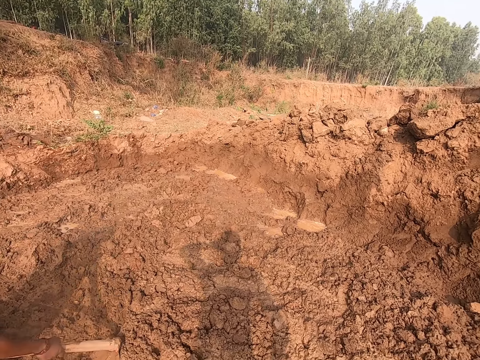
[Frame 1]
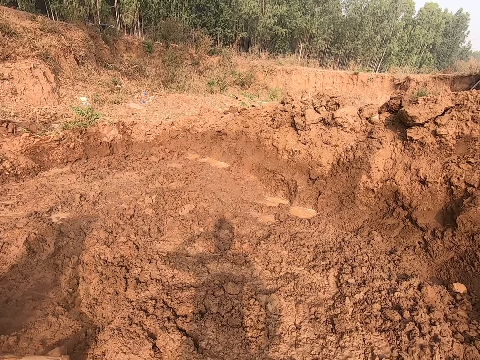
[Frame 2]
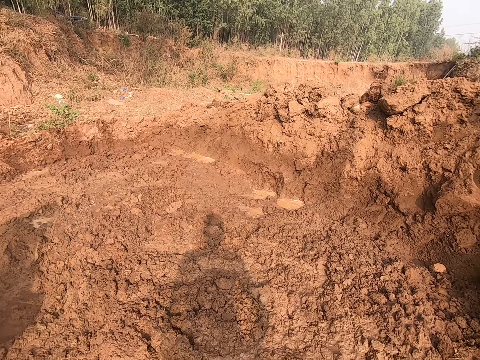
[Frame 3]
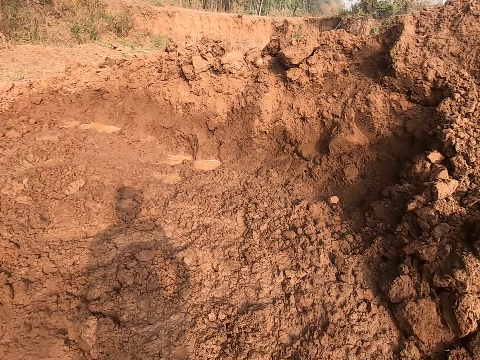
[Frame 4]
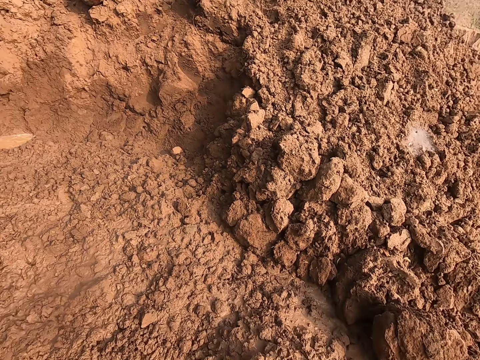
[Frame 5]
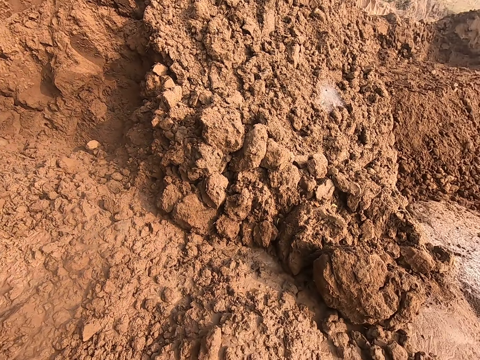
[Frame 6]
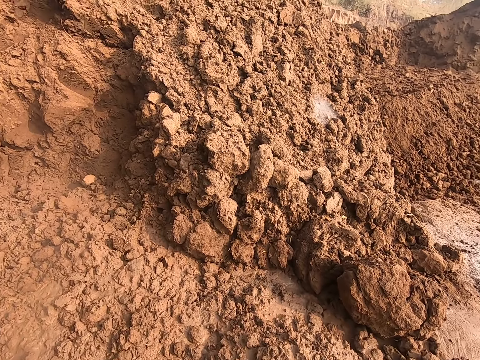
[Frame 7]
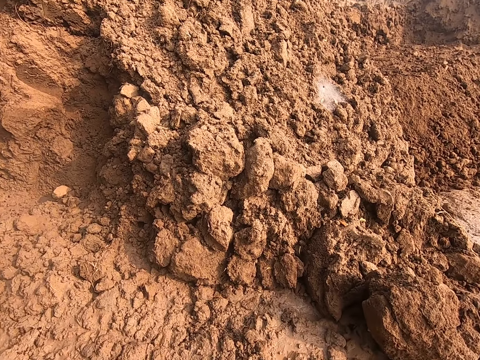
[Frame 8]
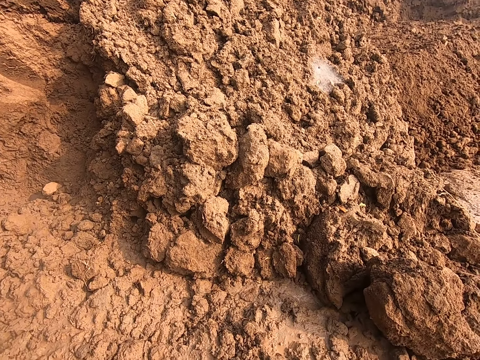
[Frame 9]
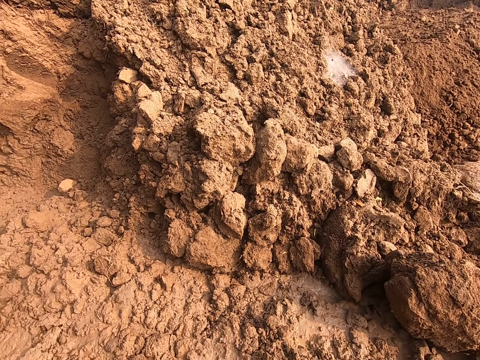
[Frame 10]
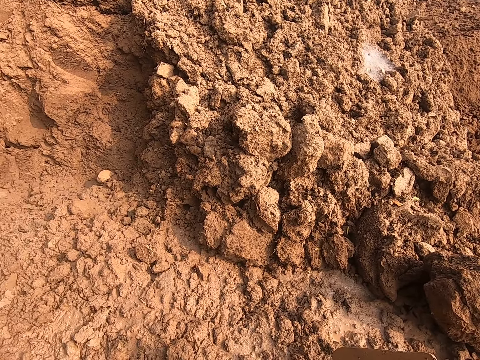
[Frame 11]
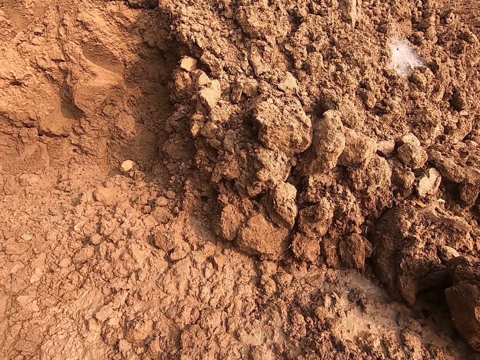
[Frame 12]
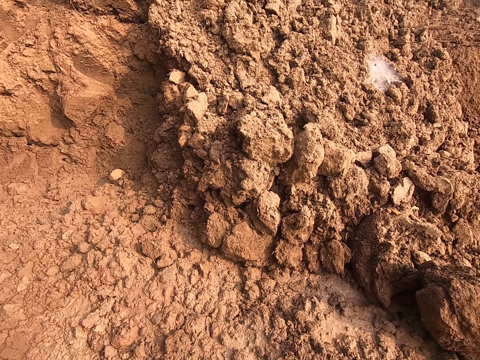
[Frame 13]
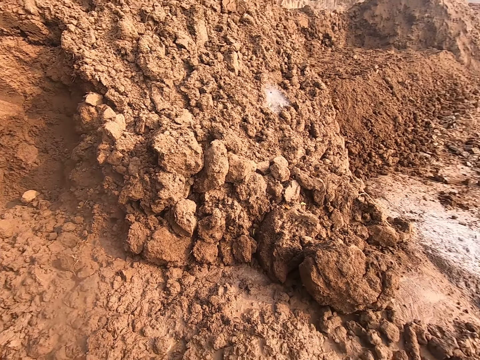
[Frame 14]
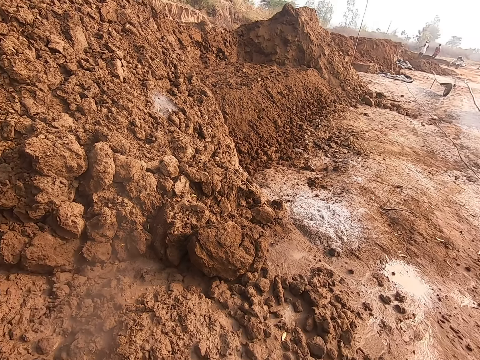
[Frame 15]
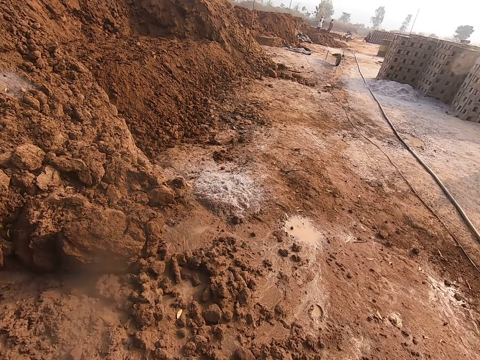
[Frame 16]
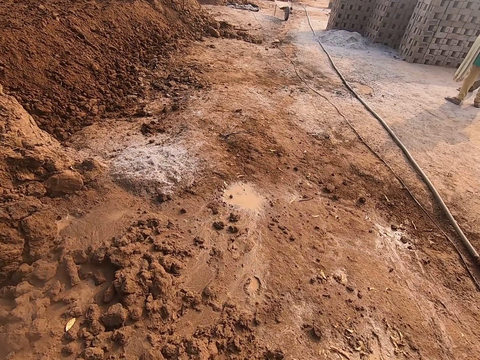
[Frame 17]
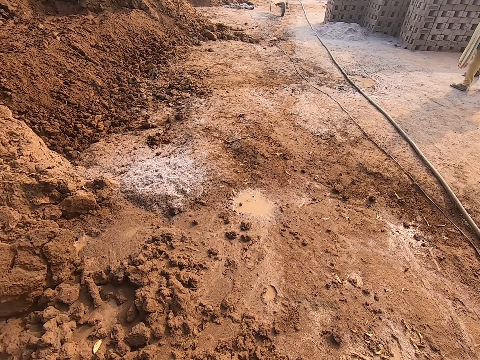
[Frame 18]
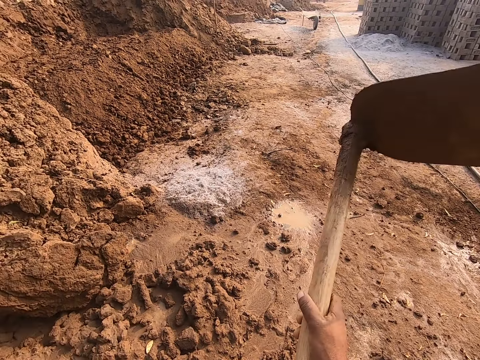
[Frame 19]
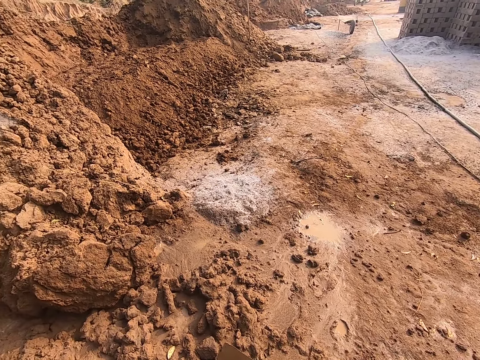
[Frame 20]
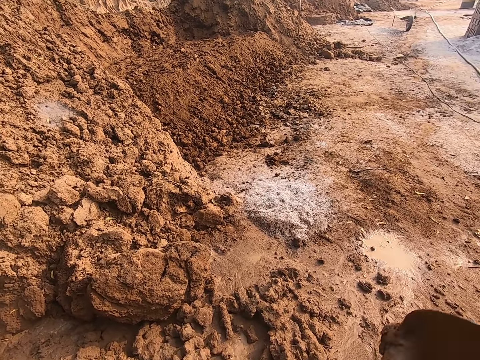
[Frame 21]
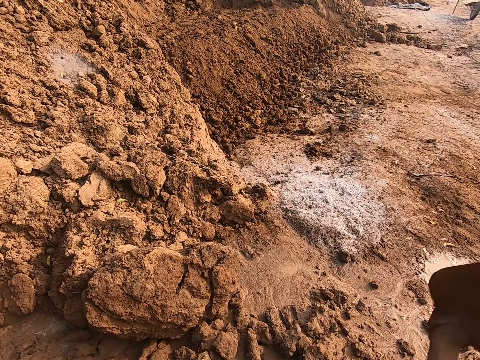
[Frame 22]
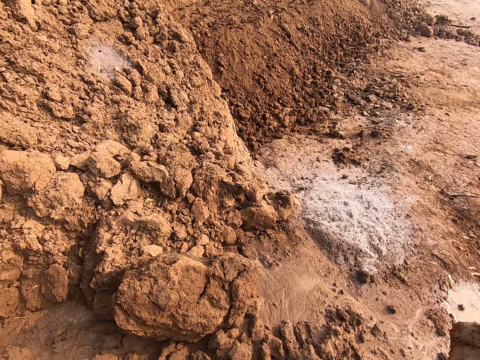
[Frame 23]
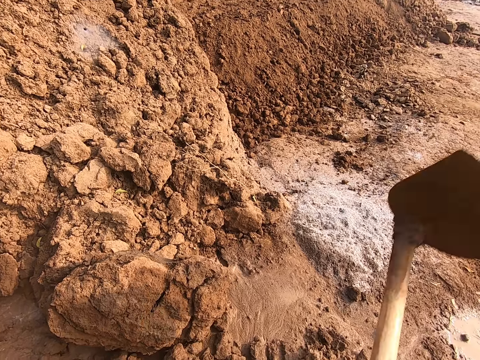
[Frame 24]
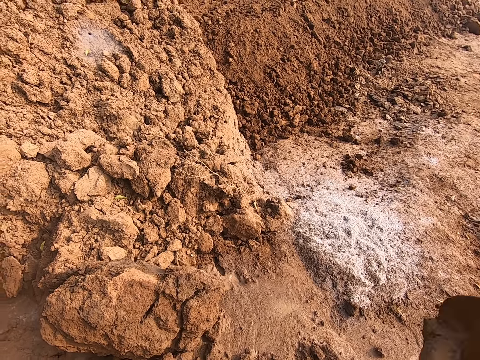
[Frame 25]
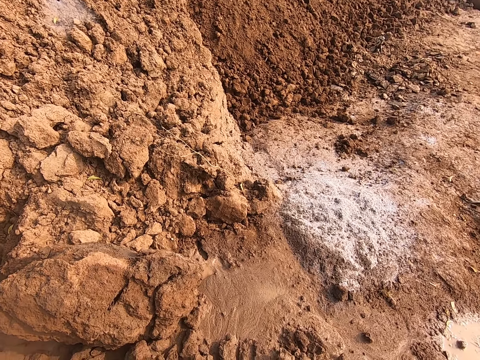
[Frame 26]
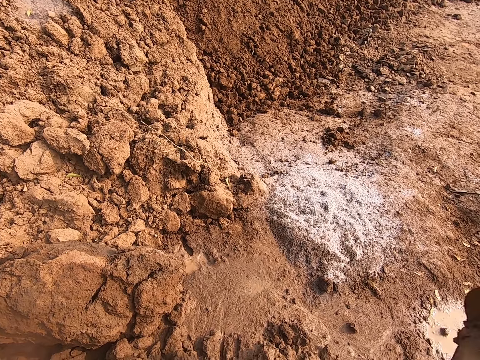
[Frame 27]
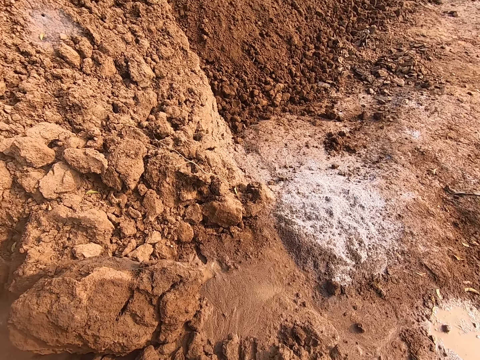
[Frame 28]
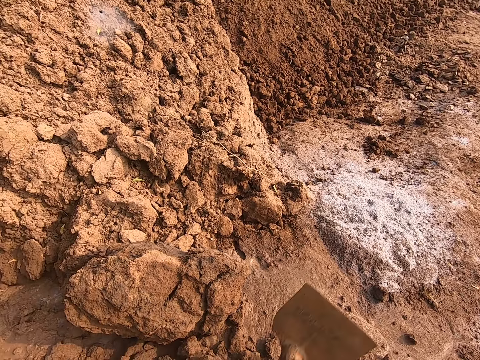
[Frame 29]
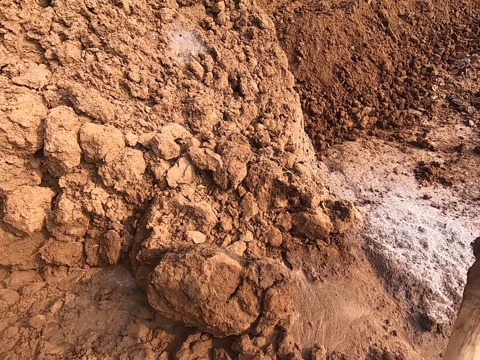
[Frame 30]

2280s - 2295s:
The camera wearer breaks mud with the hoe in both hands. They knock the shovel on the ground.

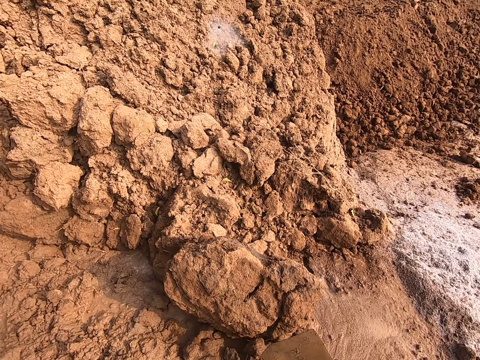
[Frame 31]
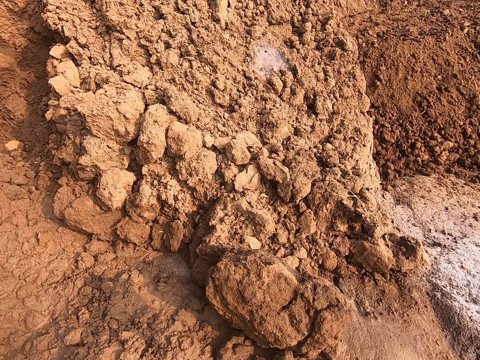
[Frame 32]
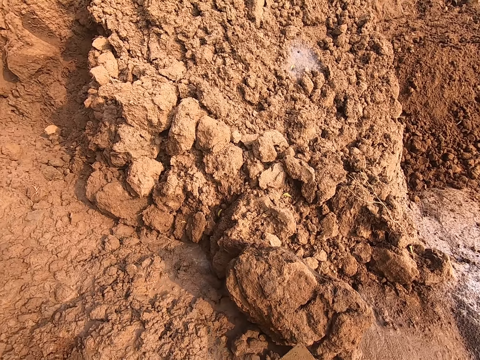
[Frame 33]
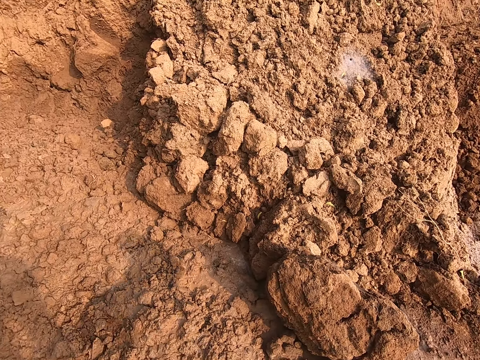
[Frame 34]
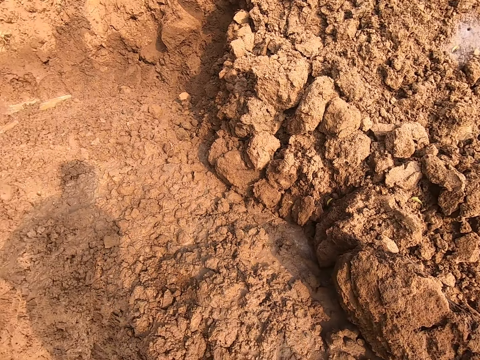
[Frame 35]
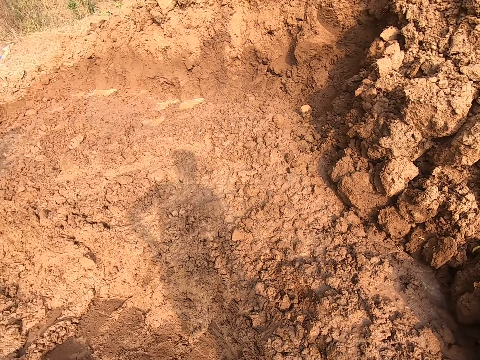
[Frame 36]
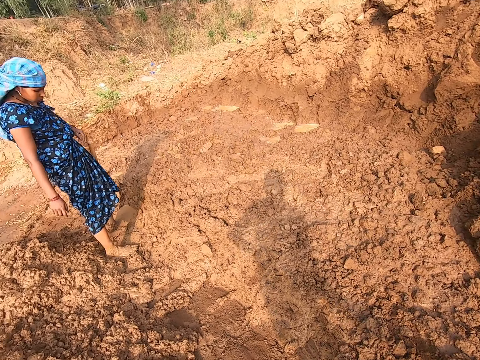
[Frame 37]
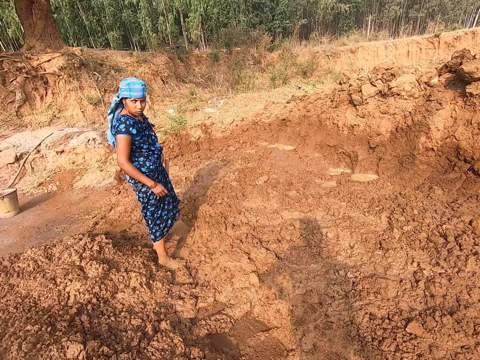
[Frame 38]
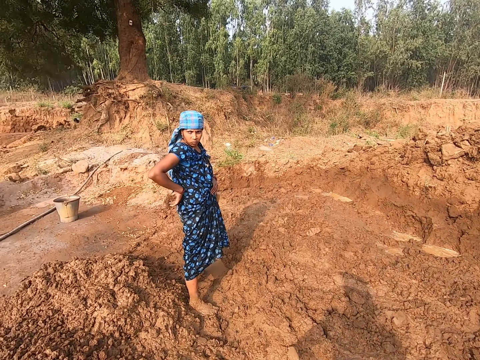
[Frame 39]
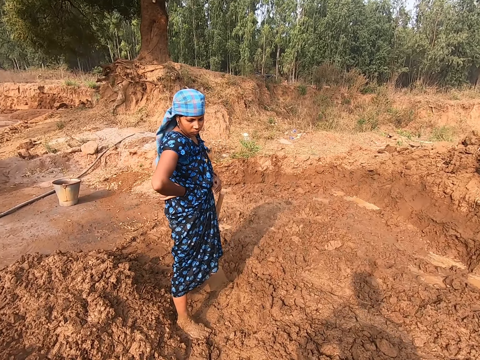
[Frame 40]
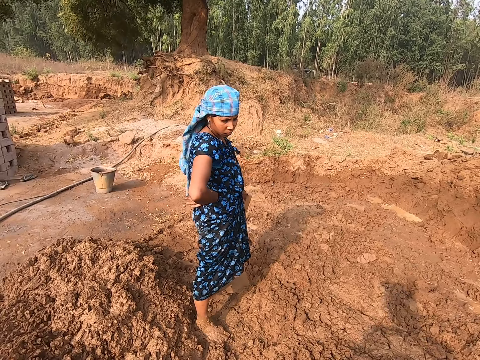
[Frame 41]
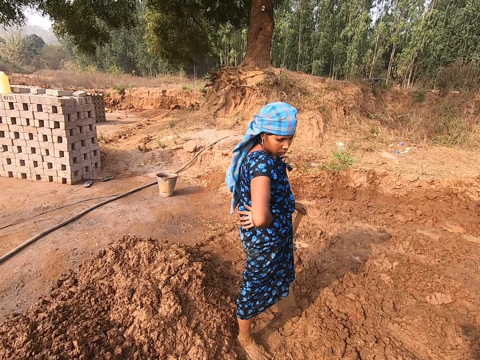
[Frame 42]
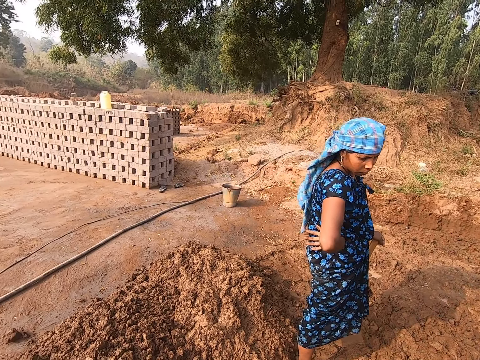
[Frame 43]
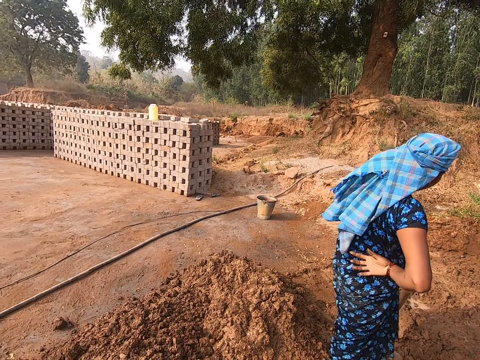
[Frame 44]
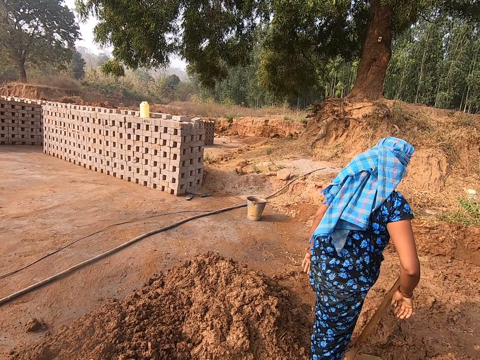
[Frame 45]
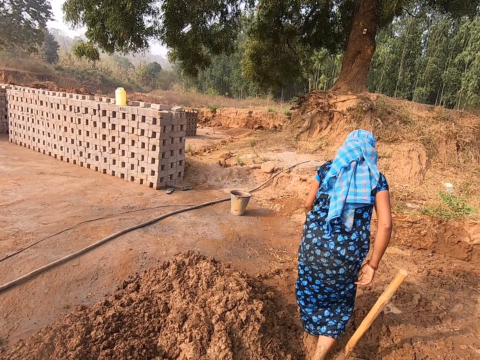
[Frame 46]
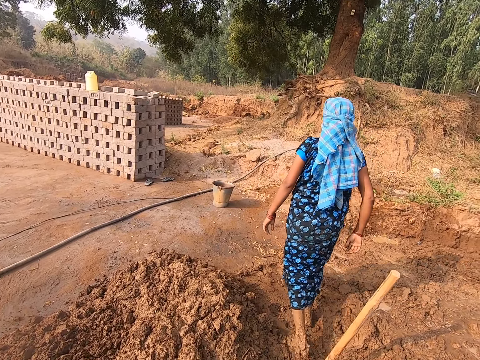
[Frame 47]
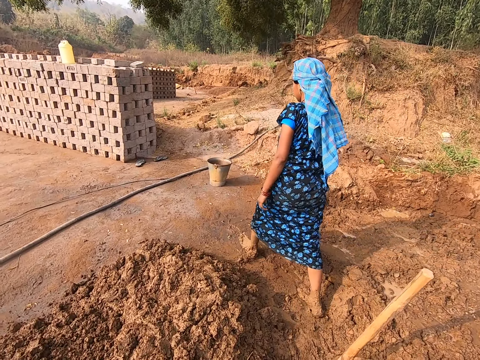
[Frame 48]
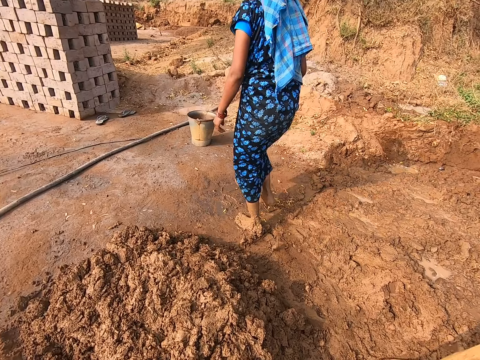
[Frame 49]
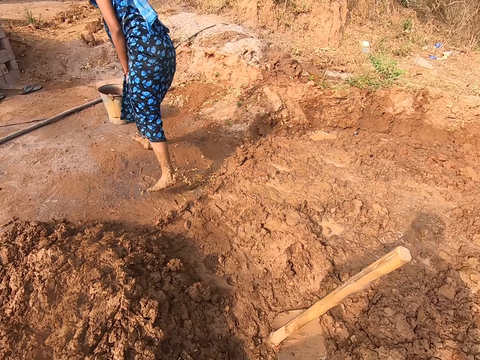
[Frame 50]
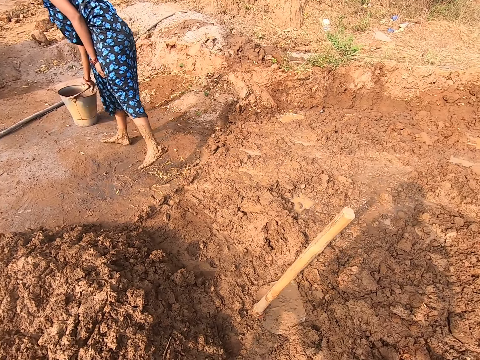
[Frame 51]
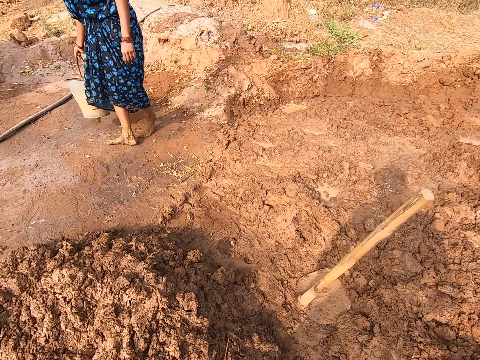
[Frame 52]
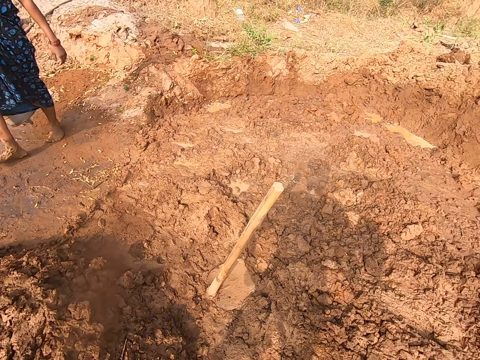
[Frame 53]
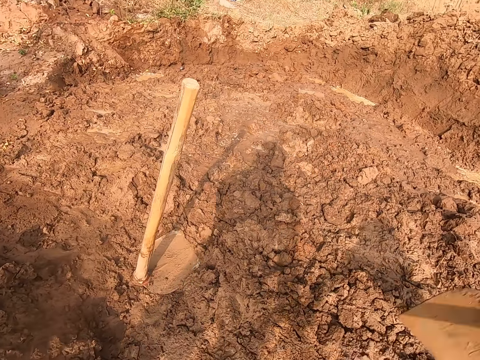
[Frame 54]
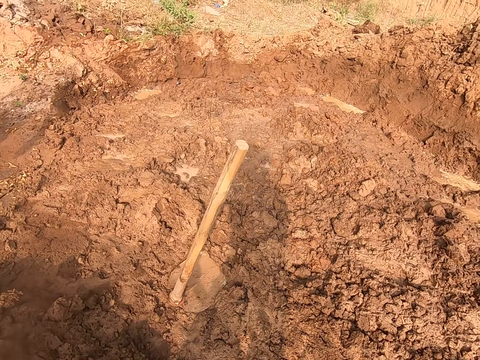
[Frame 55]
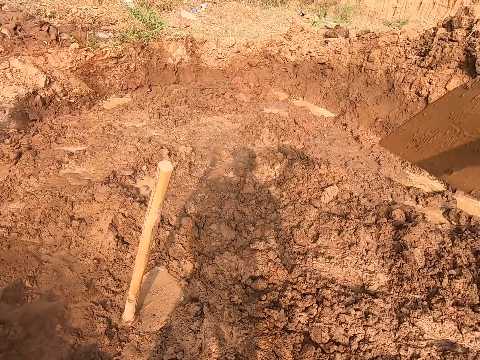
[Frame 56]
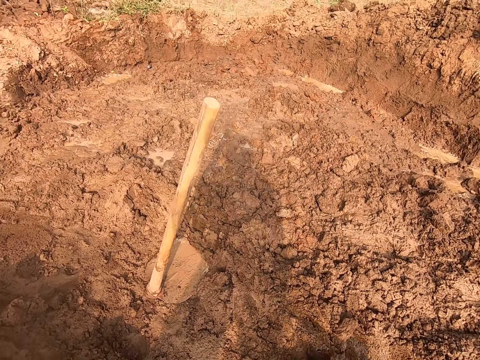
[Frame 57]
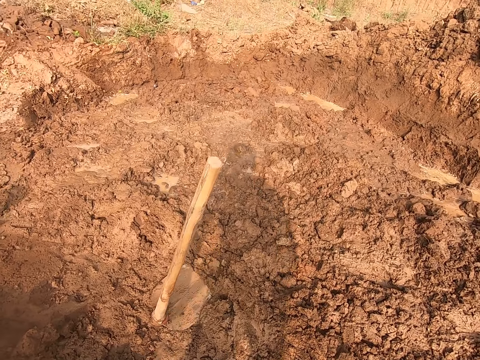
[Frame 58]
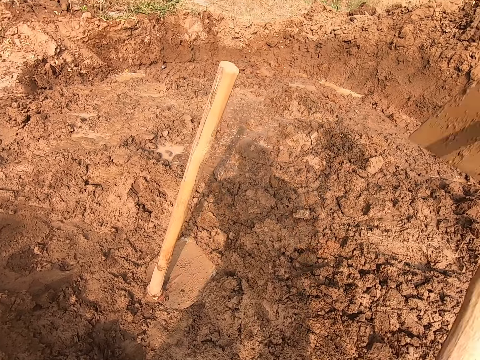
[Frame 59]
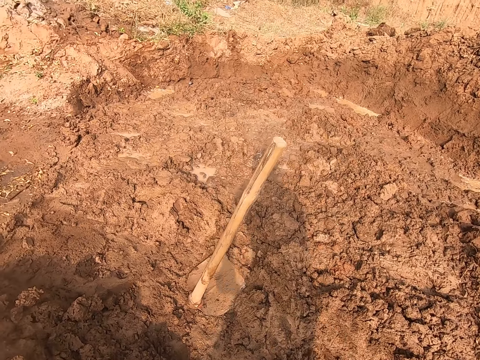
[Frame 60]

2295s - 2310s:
The camera wearer looks around. They dialogue with a woman. They look around. The woman picks a bucket from the ground with her right hand. The camera wearer digs the ground with a shovel. They gather mud with the hoe in both hands.
